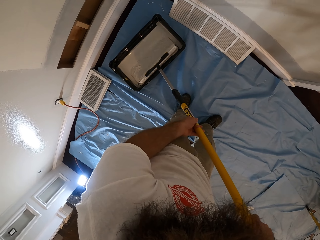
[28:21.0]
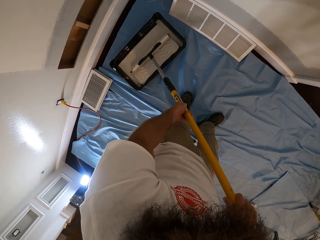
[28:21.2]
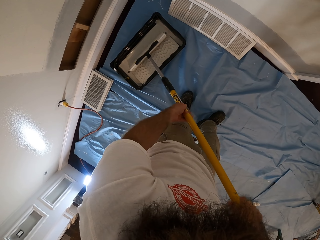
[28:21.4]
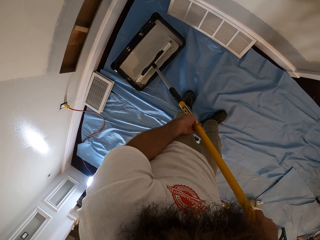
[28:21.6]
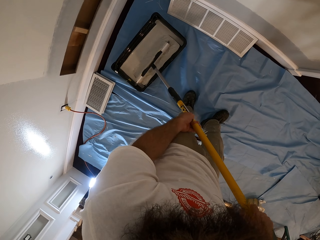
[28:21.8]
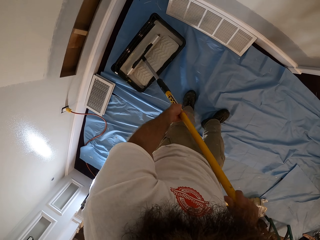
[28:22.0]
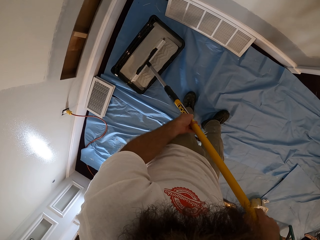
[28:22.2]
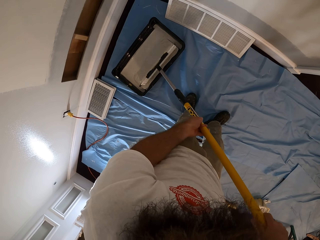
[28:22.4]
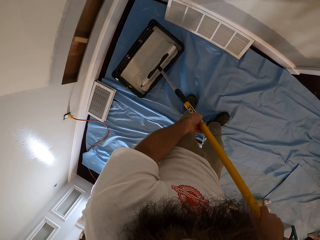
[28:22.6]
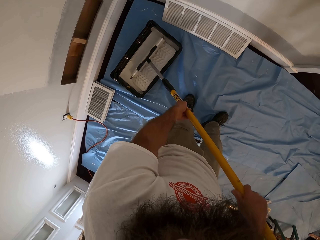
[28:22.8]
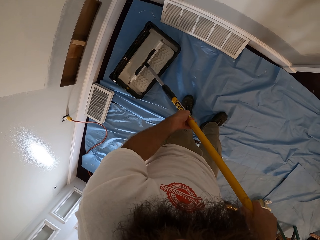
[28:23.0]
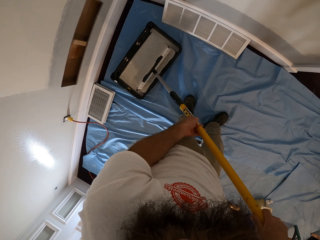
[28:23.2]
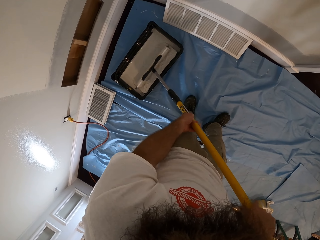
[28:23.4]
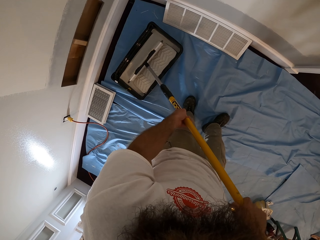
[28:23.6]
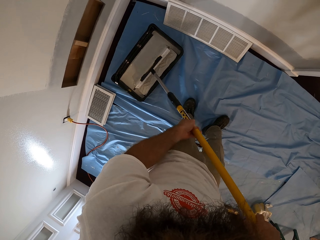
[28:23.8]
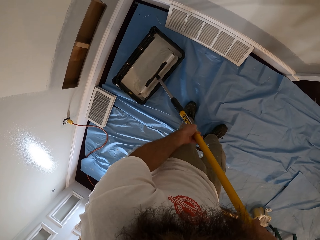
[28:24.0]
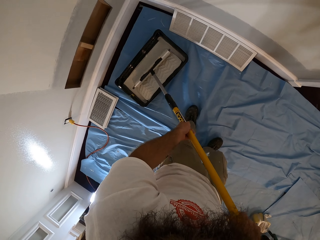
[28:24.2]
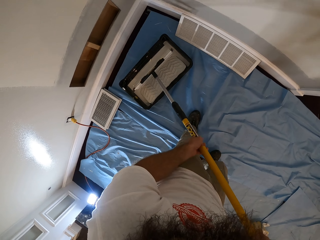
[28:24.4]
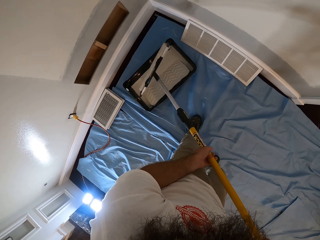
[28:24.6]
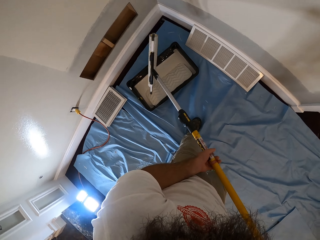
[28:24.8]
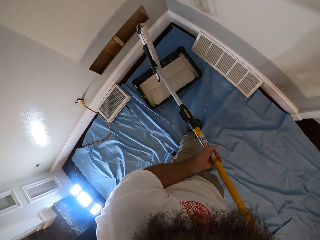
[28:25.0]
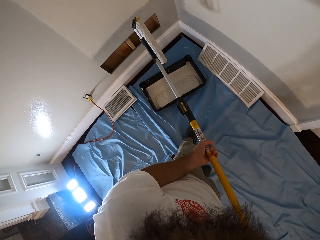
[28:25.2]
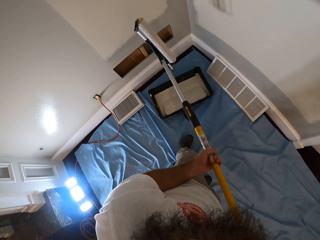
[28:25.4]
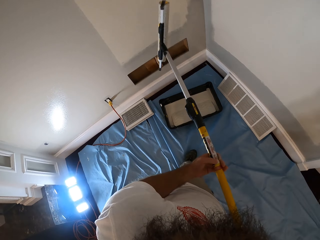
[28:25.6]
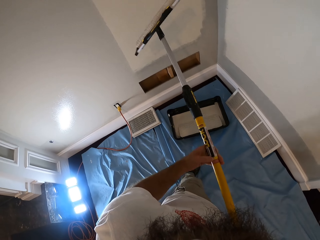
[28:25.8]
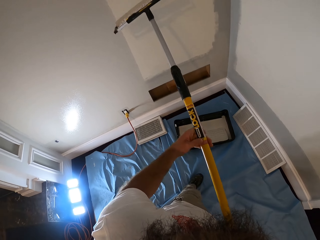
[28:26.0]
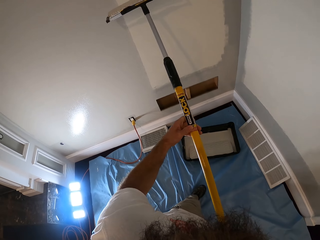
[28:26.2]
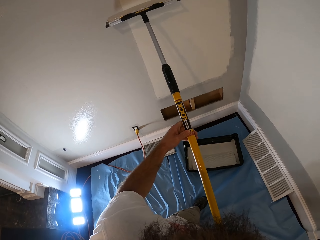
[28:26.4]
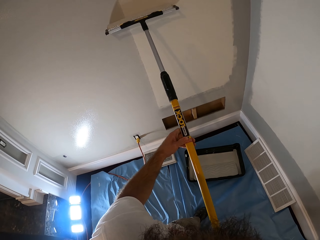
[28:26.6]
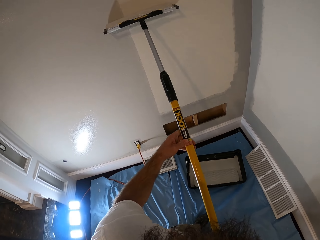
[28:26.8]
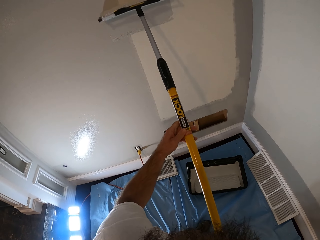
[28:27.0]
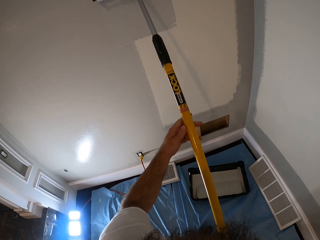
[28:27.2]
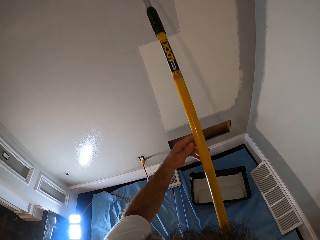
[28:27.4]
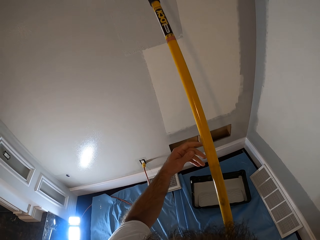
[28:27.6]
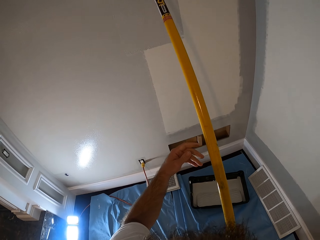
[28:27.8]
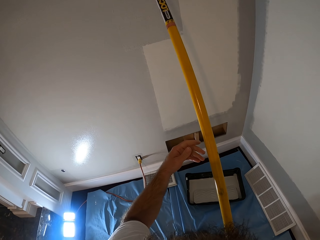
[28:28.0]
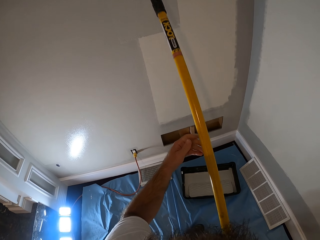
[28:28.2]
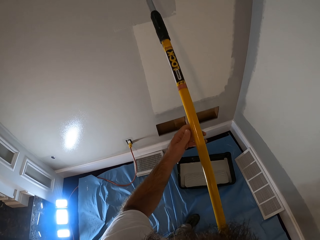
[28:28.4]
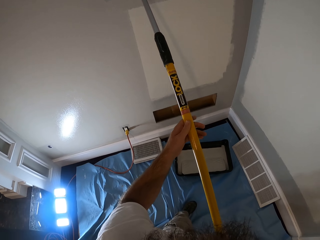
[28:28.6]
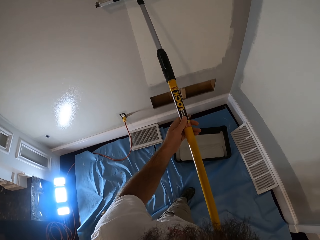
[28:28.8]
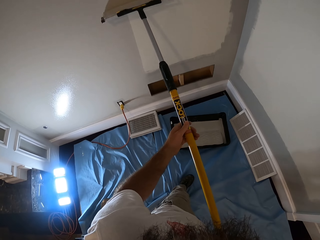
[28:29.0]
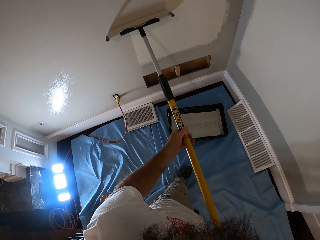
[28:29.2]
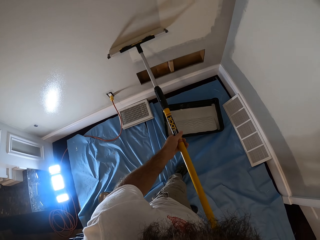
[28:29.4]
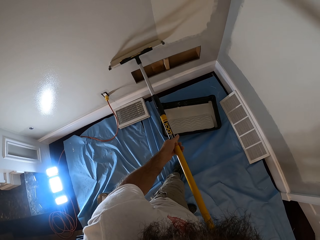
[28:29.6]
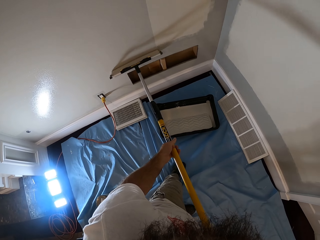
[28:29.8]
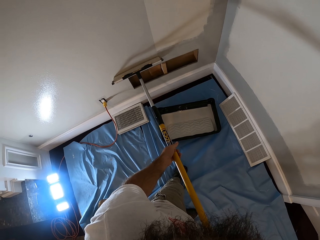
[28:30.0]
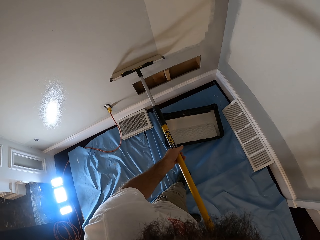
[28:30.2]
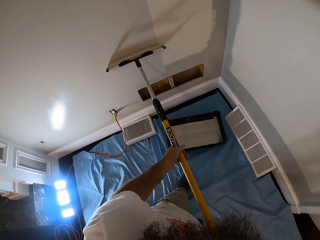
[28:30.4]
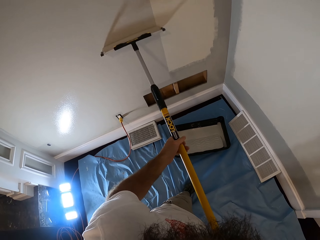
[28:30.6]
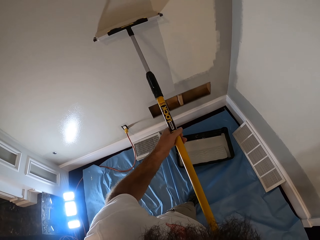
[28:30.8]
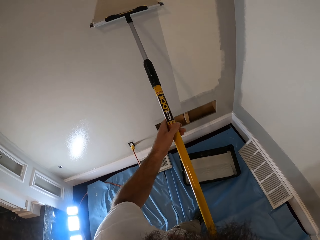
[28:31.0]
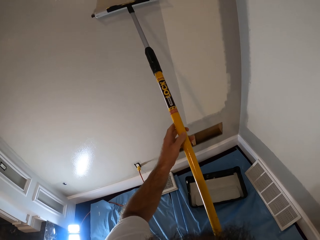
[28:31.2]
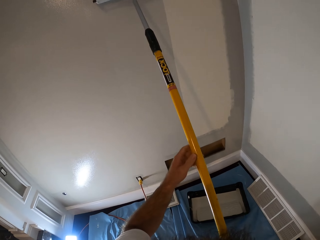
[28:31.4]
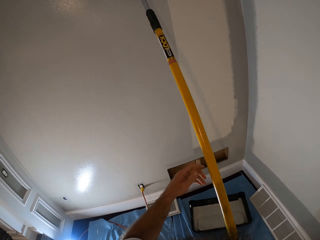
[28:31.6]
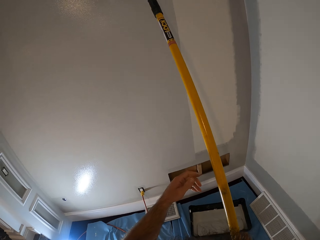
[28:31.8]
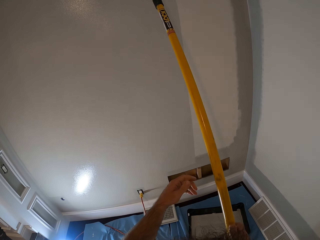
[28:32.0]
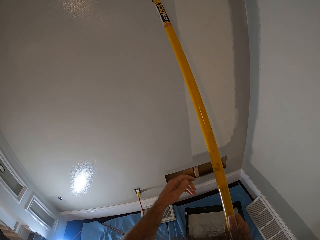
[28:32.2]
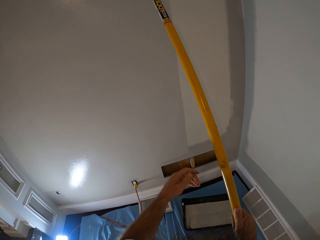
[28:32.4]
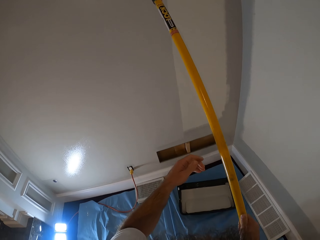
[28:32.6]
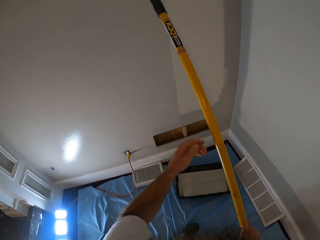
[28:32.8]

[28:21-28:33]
The camera wearer lifts the roller. They paint the wall of the apartment with the paint roller in both hands.

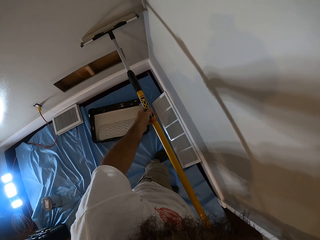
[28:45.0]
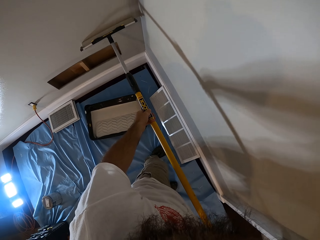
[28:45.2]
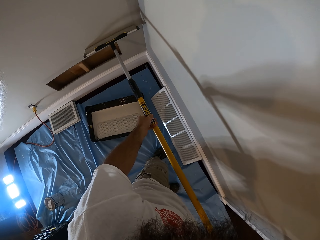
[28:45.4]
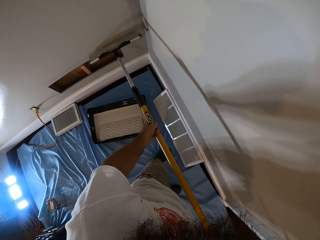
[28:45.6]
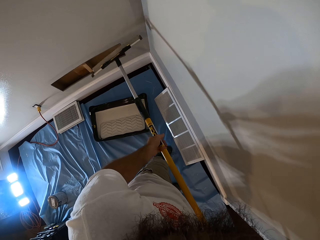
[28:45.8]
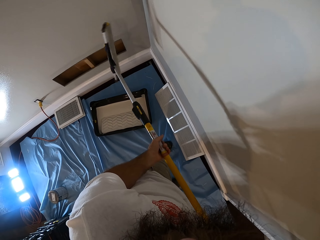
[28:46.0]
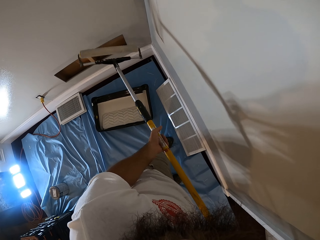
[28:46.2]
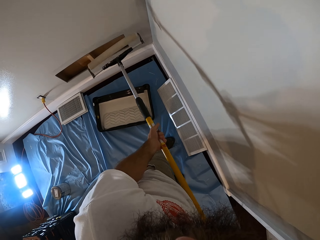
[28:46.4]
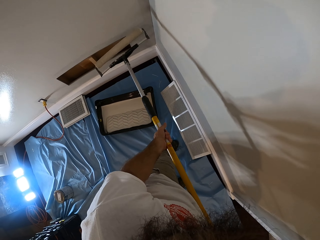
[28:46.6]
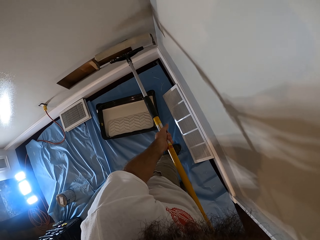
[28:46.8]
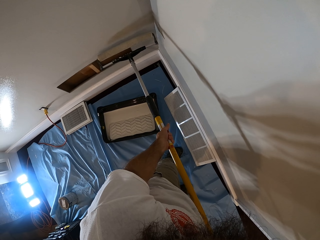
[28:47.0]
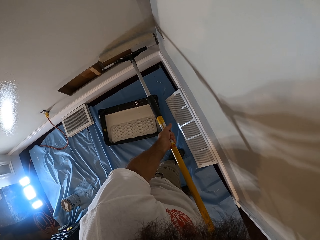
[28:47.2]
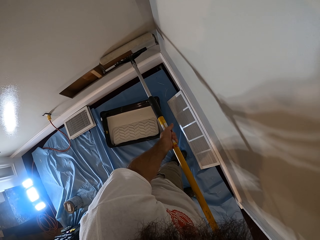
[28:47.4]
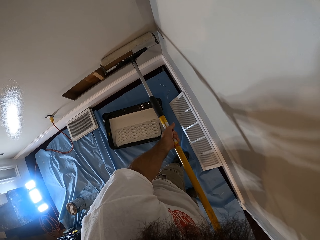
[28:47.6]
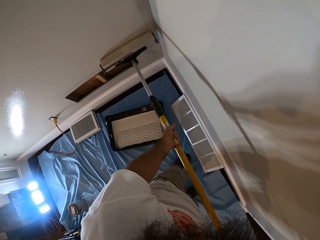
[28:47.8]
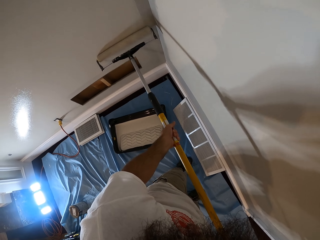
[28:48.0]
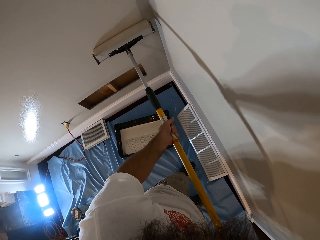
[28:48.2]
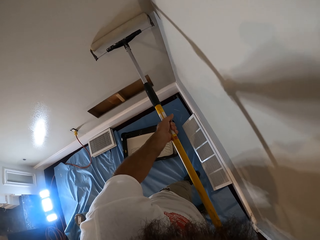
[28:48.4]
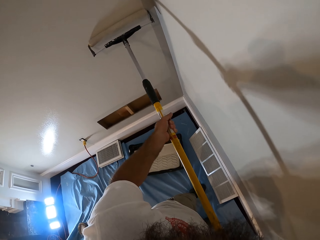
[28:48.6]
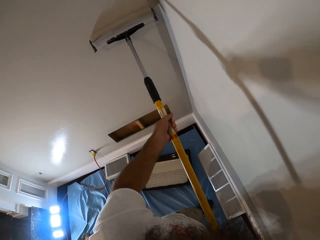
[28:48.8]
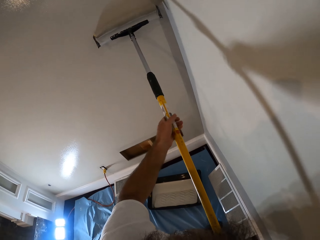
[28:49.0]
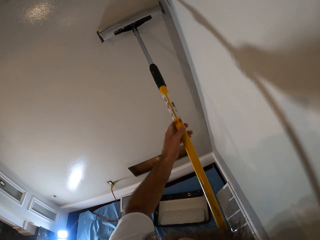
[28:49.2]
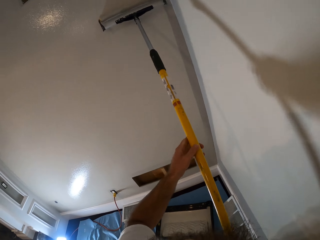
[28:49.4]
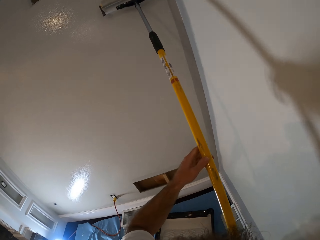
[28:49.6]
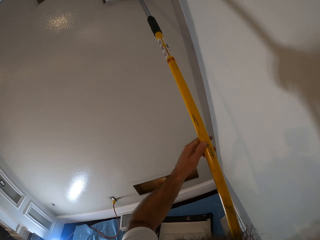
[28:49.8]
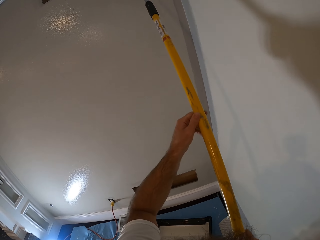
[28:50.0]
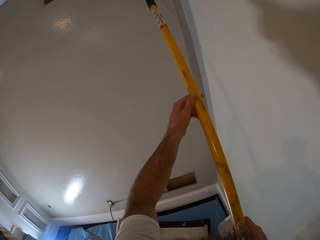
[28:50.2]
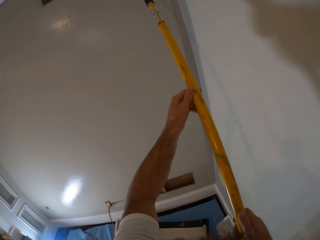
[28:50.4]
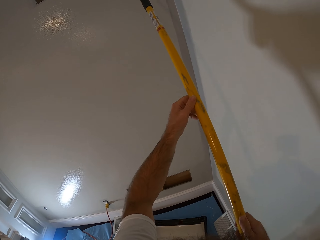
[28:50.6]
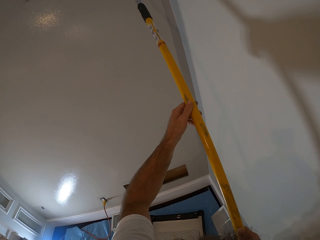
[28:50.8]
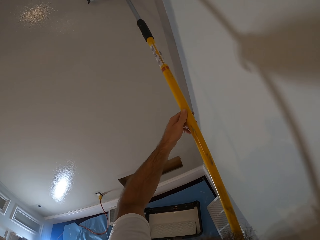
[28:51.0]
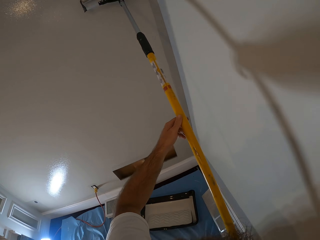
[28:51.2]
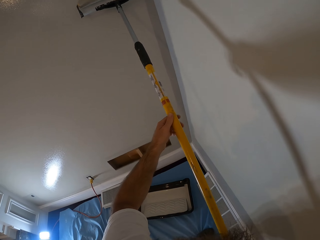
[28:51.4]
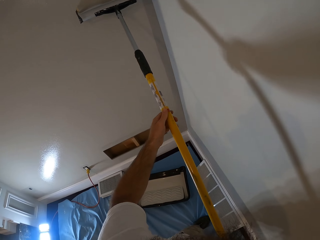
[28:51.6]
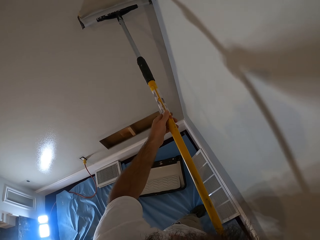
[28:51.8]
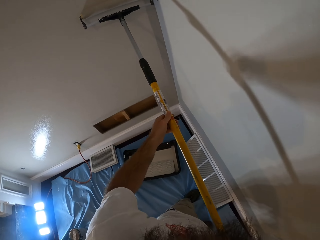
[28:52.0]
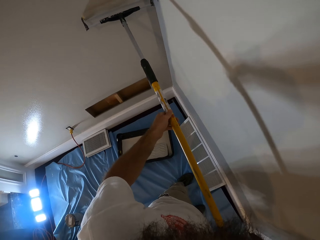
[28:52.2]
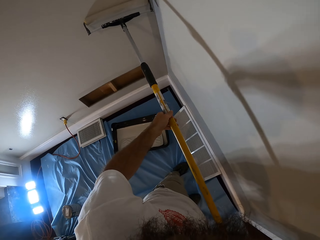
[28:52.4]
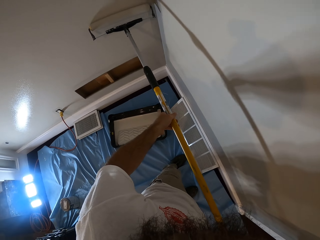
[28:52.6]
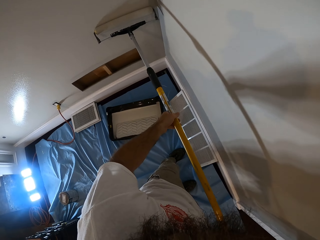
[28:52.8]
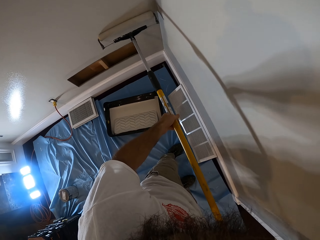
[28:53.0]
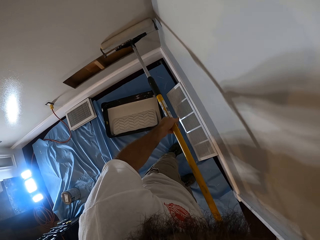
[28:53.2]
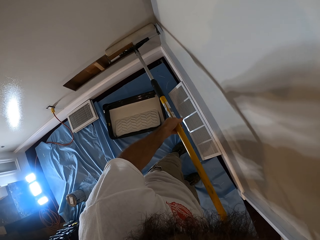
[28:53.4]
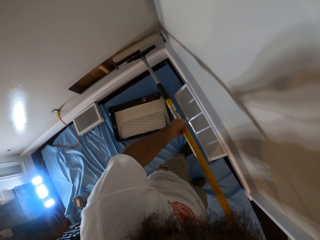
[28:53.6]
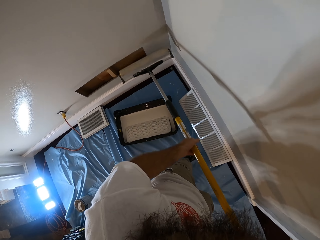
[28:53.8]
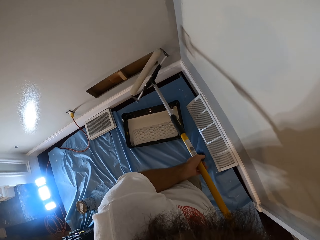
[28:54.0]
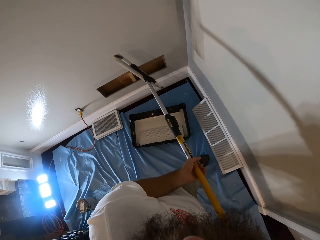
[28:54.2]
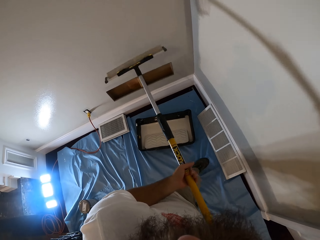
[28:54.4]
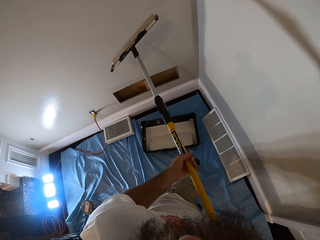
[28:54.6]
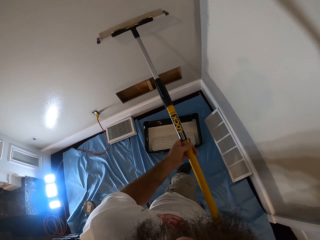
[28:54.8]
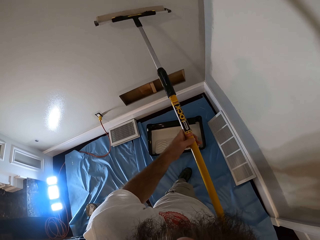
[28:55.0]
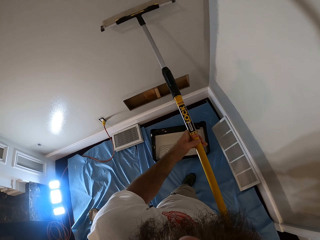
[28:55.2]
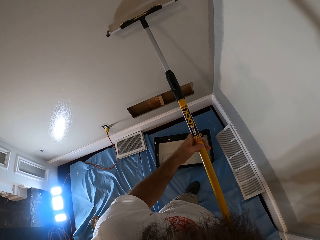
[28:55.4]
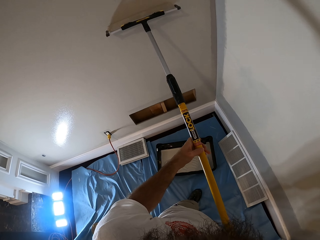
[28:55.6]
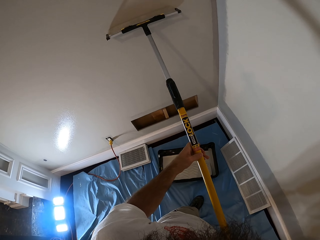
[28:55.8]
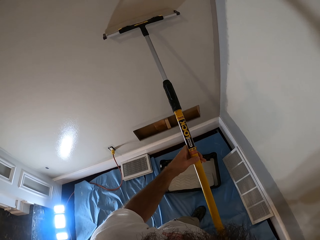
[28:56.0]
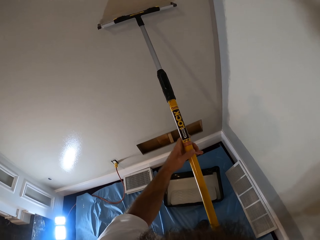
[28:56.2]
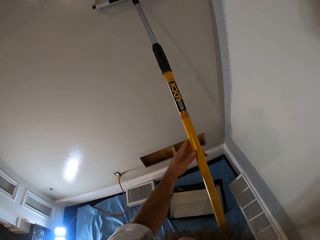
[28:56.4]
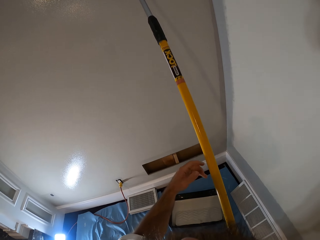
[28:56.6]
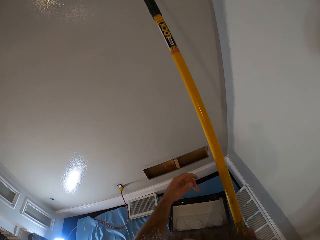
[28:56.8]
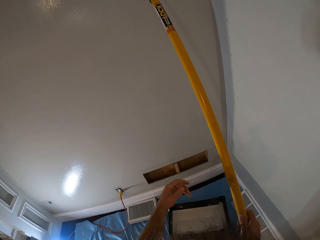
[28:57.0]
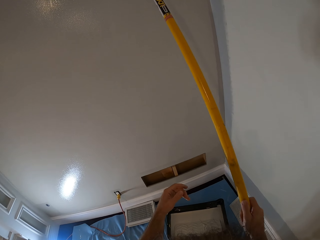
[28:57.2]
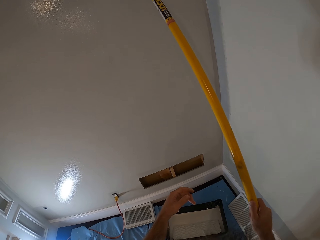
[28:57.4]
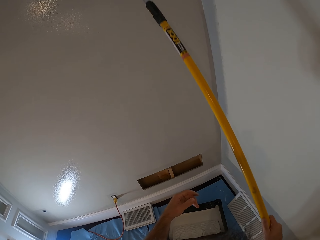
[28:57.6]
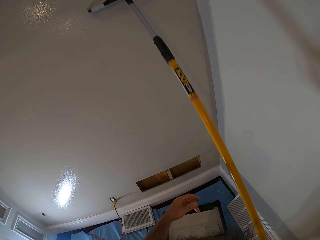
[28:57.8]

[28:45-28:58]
The camera wearer turns the roller. They paint the wall. They turn the roller. They paint the wall.
